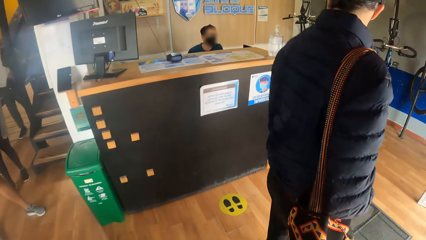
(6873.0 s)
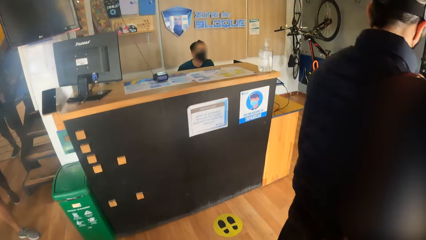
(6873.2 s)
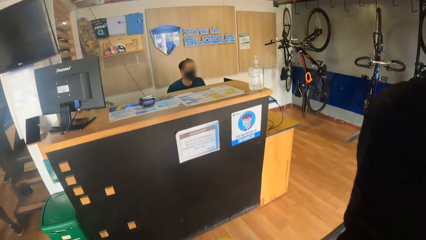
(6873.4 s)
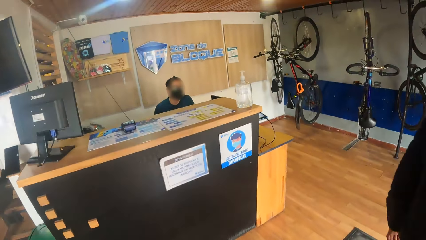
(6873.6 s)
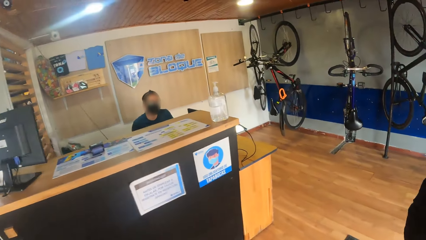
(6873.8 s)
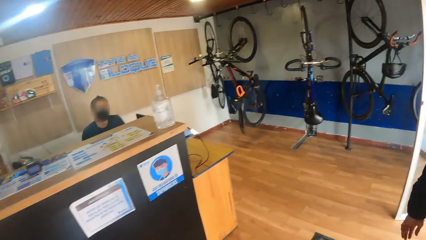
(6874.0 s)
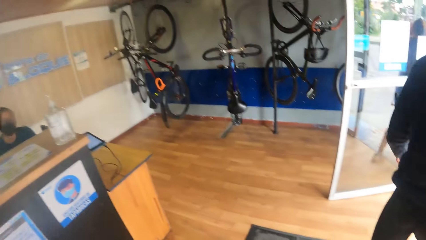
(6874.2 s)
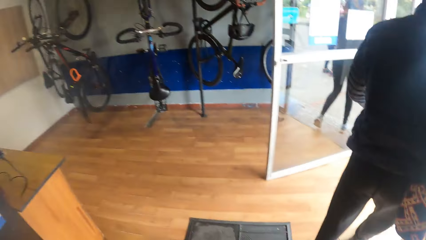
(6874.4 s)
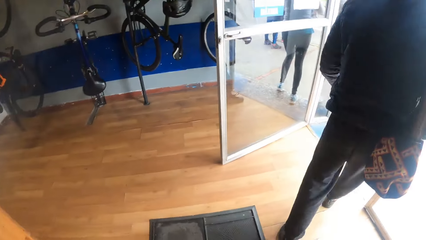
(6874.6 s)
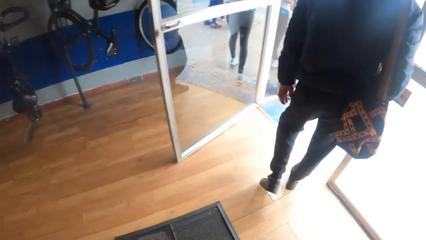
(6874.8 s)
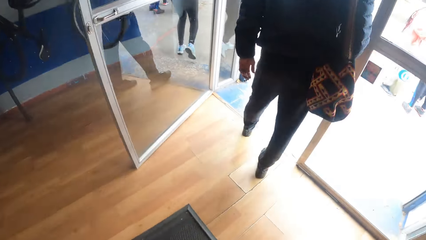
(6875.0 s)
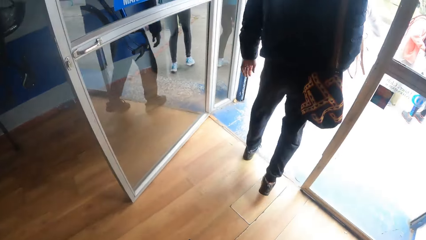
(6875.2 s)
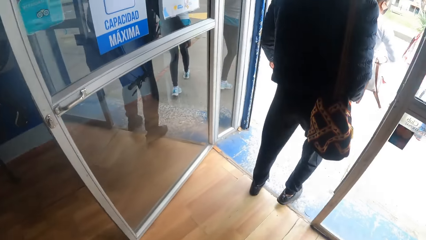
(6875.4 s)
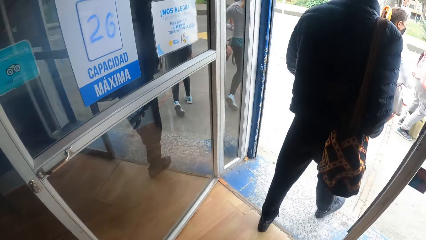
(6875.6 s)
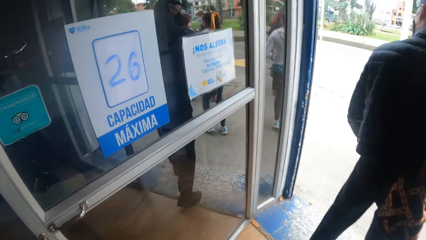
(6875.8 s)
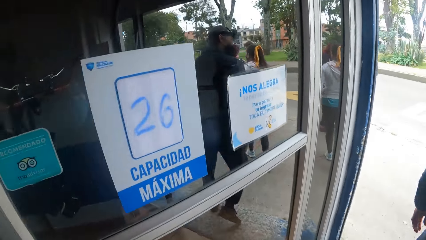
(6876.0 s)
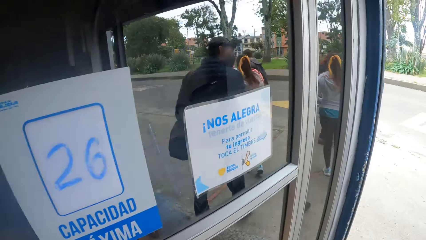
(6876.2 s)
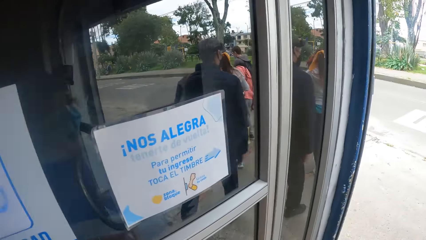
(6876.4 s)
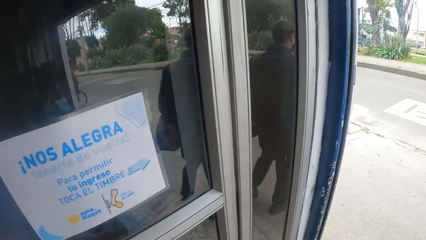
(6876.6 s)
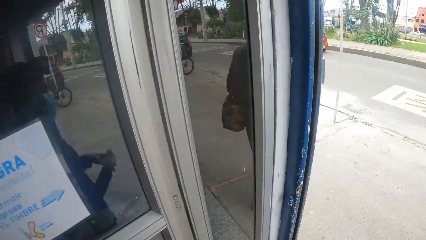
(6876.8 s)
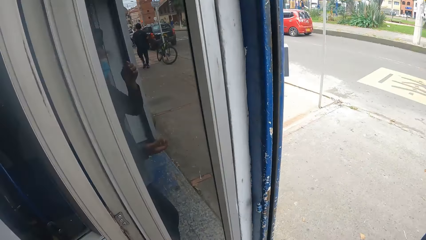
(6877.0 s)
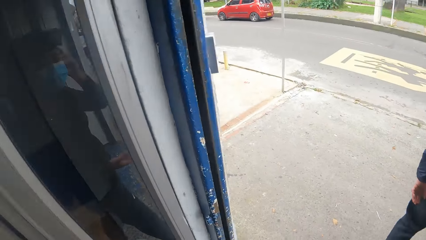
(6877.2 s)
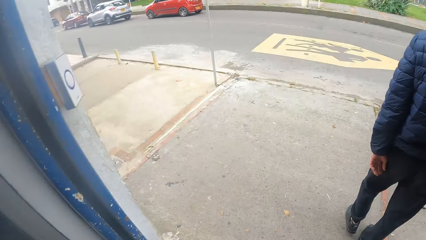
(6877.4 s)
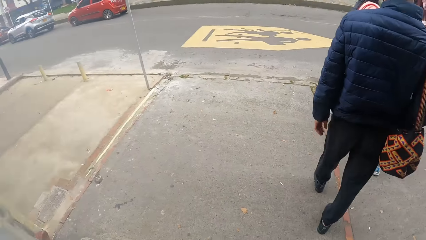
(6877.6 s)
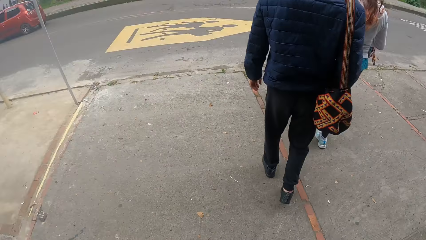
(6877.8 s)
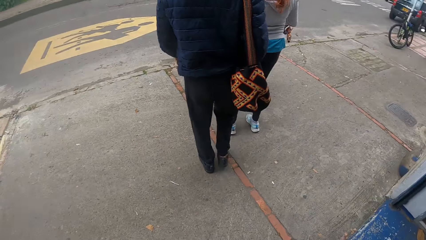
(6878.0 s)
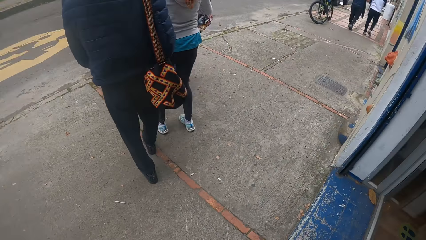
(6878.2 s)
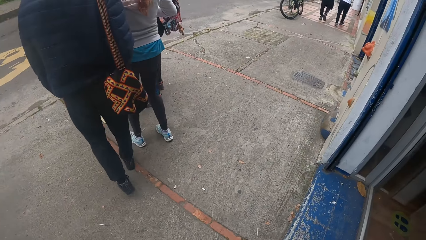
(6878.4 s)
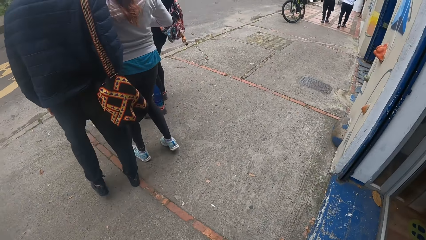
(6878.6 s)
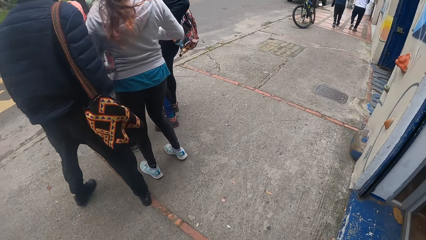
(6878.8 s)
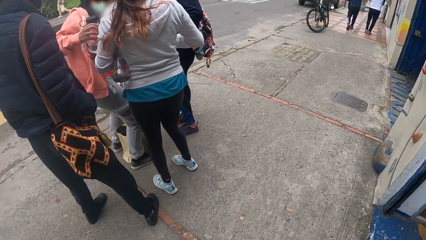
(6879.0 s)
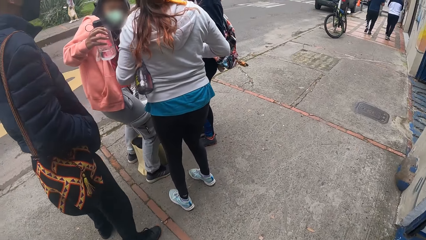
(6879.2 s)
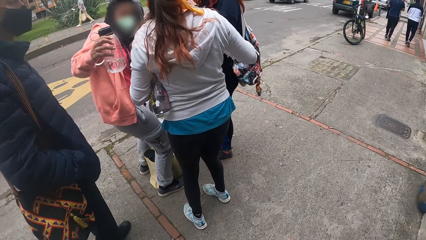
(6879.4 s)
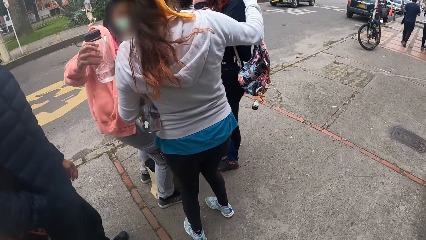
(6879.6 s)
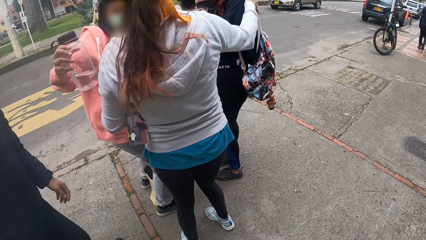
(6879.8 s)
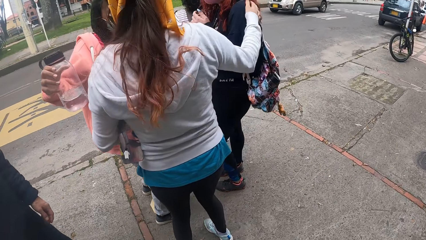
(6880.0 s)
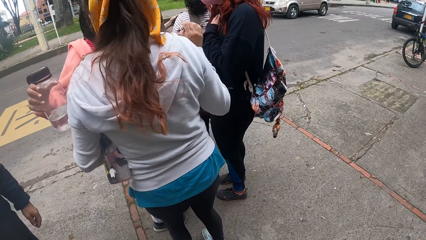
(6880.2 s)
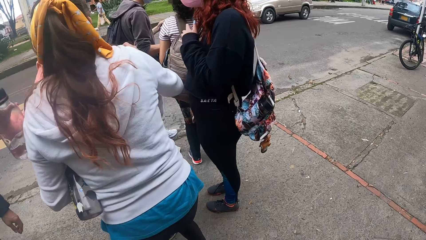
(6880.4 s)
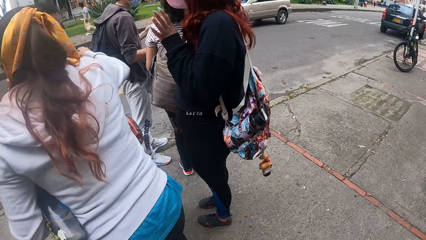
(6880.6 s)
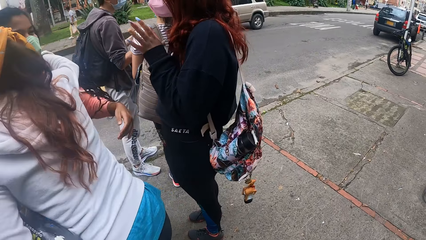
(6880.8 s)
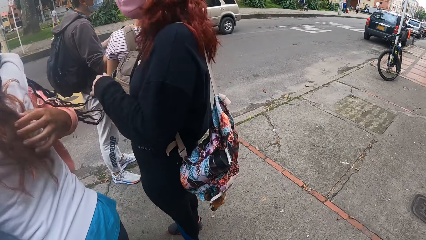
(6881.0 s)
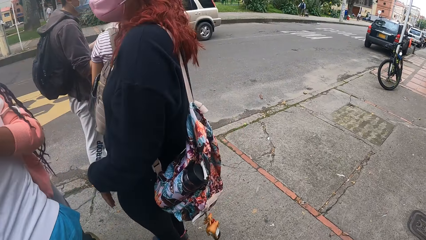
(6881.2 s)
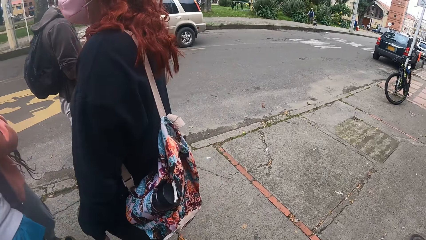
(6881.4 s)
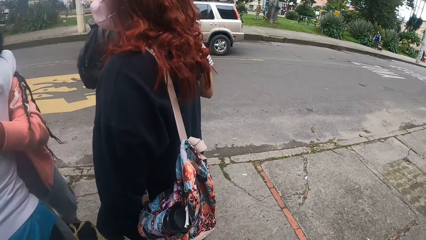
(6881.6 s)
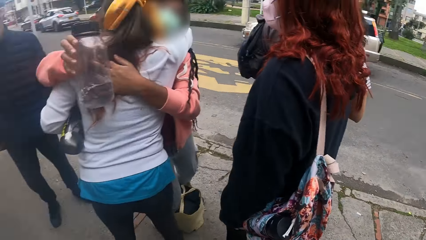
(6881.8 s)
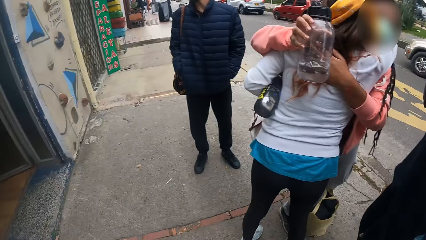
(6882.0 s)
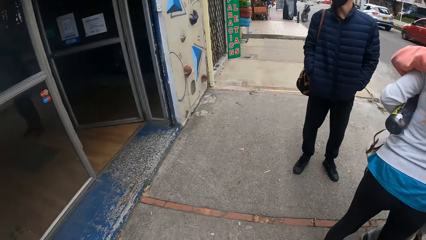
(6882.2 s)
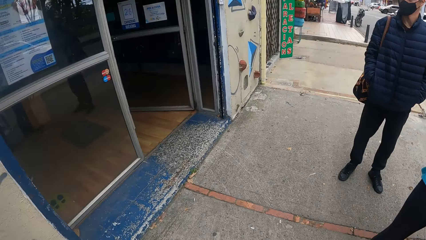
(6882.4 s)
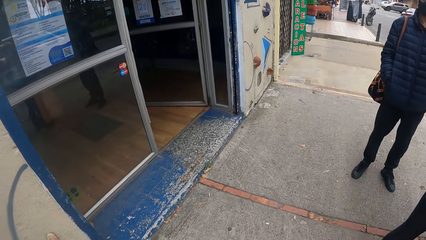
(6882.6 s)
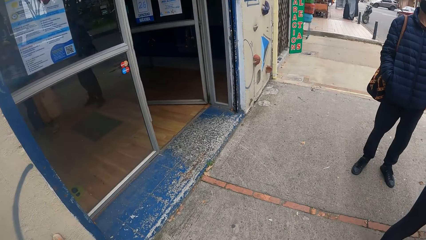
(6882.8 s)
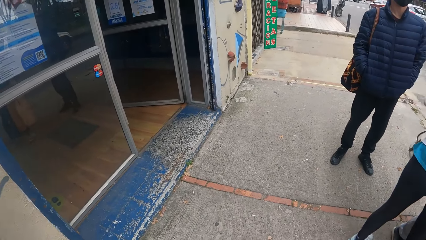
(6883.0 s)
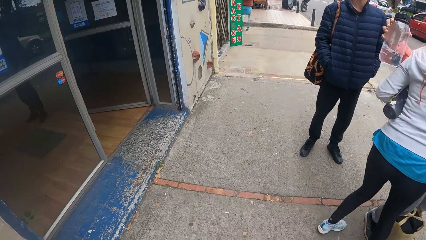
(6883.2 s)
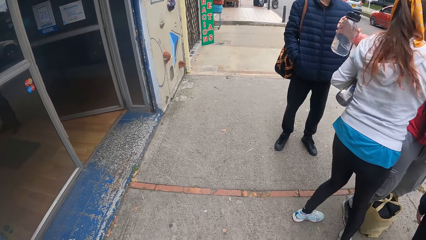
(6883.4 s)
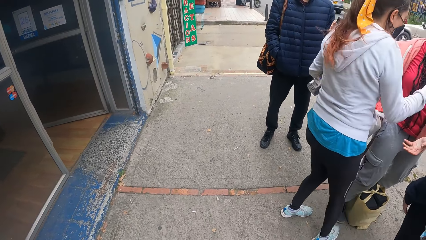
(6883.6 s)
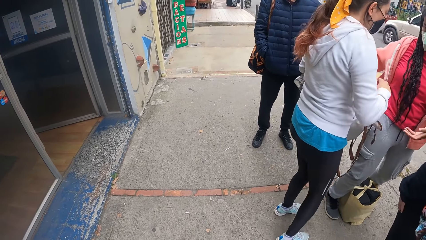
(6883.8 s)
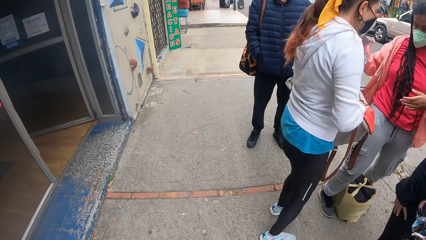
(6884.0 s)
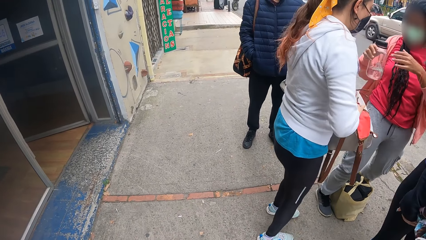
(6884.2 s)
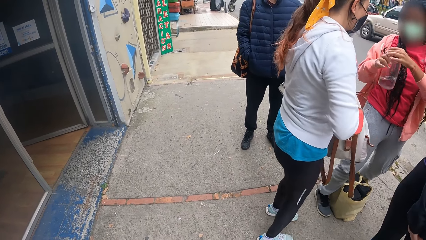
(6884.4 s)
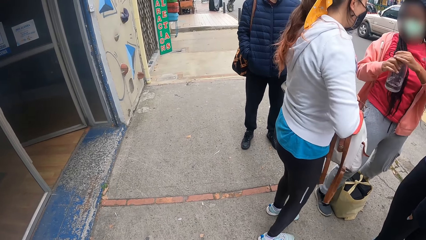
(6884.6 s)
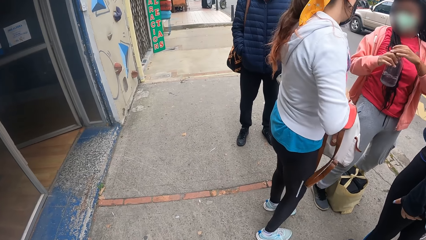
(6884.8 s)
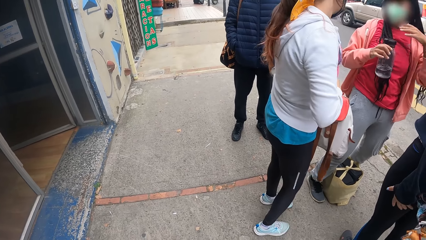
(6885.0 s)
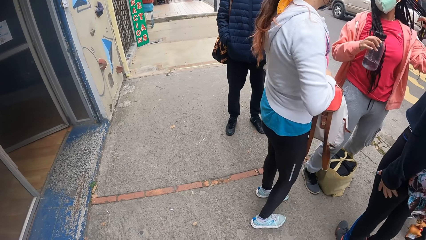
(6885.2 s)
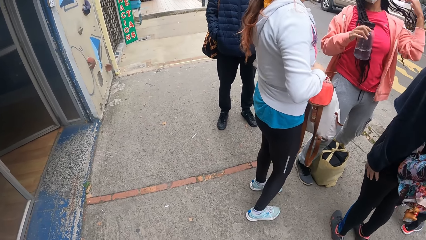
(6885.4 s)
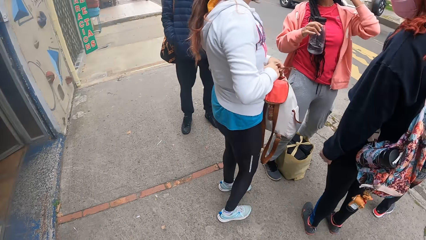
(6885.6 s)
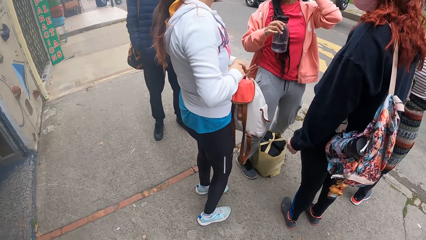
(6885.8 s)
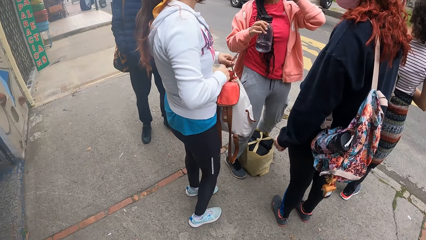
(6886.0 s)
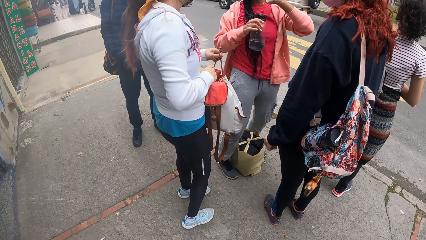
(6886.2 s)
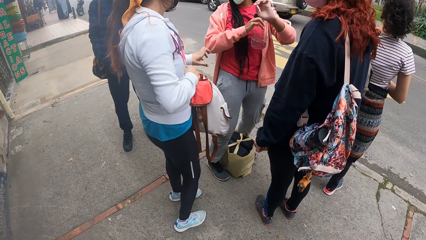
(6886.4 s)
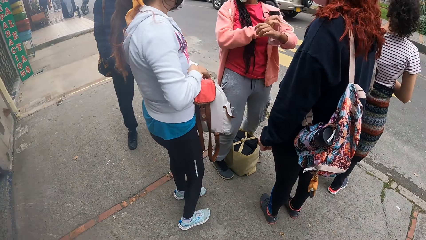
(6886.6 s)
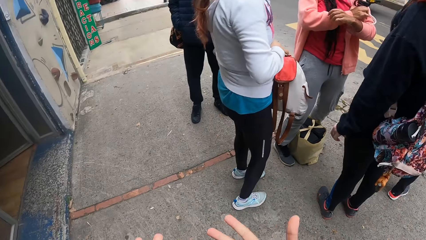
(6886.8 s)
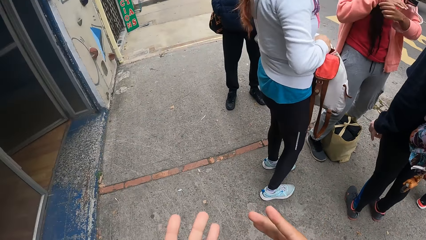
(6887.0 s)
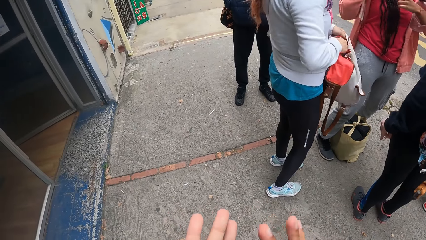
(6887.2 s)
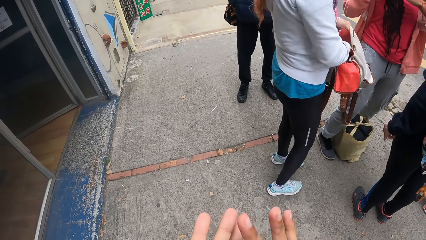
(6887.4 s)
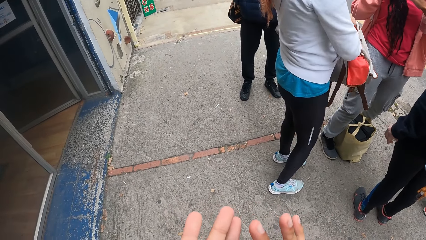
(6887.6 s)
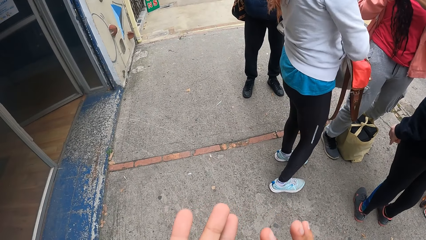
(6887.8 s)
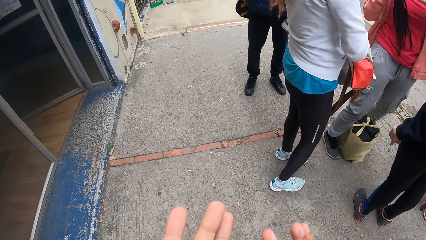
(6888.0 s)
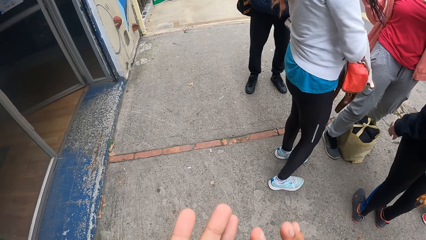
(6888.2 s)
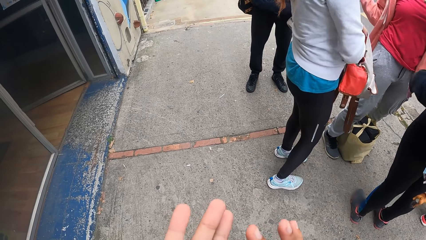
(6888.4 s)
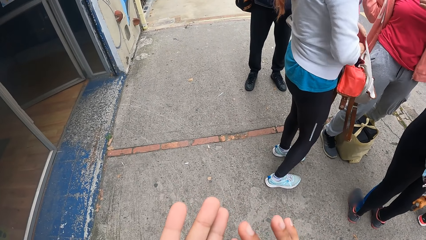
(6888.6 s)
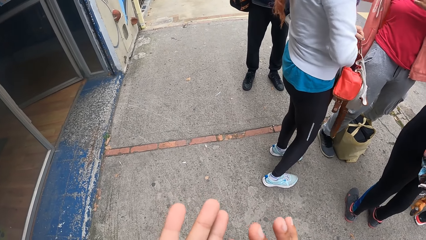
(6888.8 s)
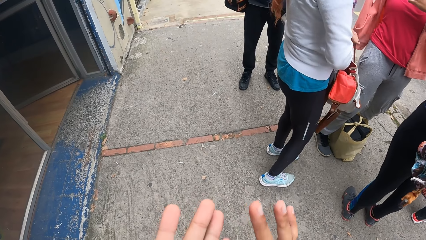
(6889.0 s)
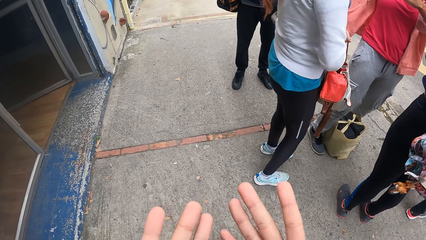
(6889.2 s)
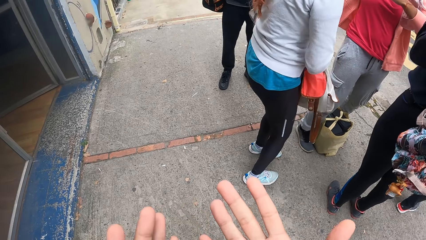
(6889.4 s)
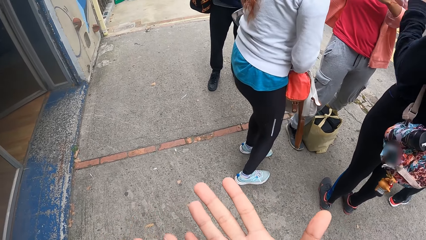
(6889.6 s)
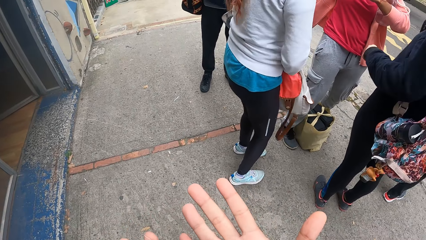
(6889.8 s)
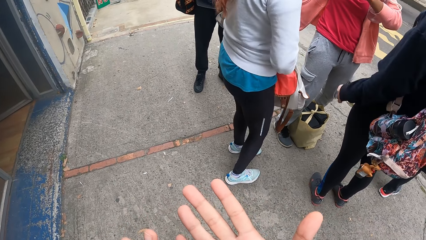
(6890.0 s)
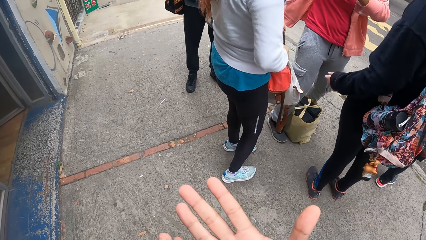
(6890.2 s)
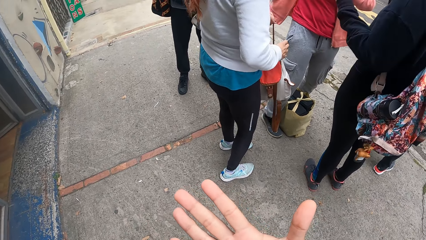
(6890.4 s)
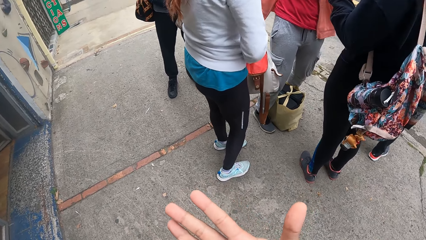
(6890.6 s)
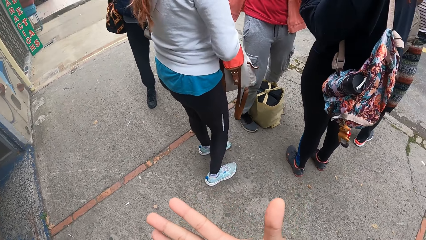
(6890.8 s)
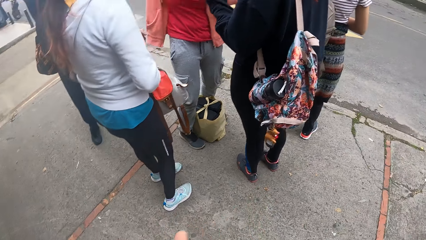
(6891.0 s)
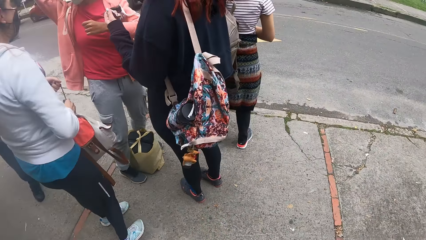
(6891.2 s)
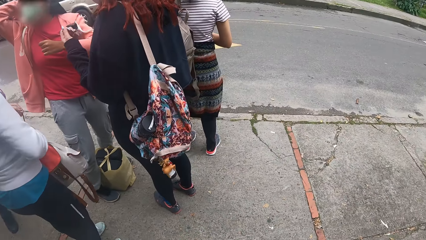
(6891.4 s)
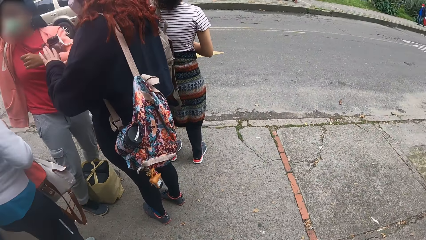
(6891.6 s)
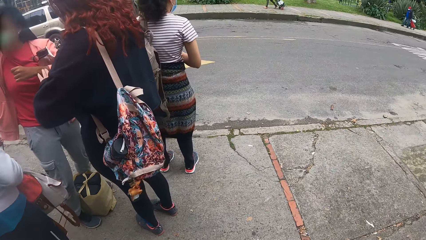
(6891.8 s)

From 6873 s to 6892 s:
The camera wearer walks out of the bouldering gym with the group of people. He looks around and uses his phone.
